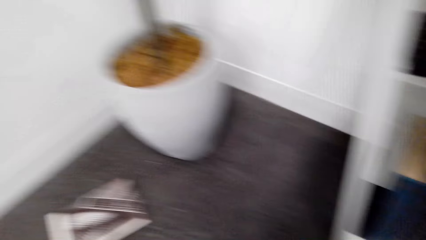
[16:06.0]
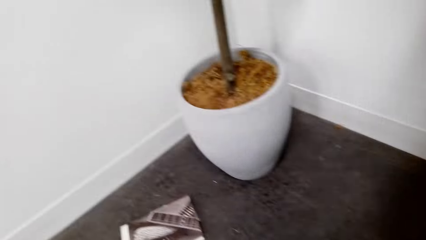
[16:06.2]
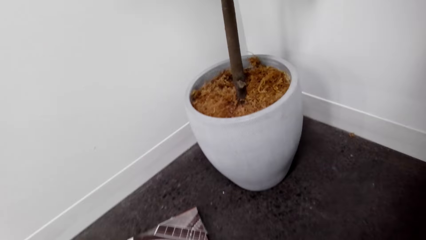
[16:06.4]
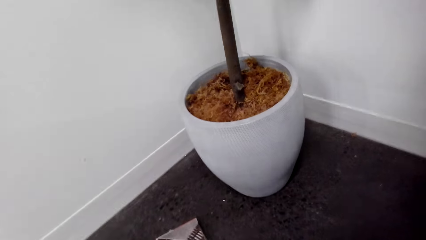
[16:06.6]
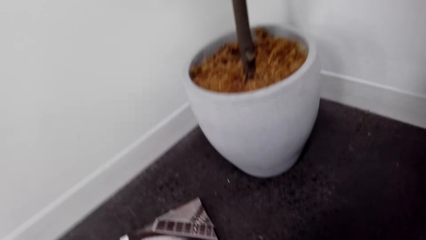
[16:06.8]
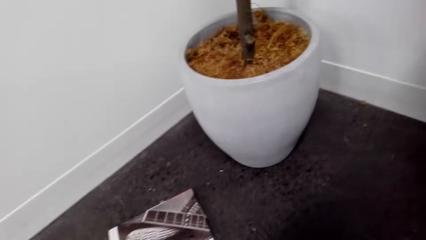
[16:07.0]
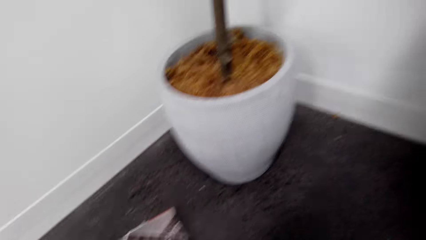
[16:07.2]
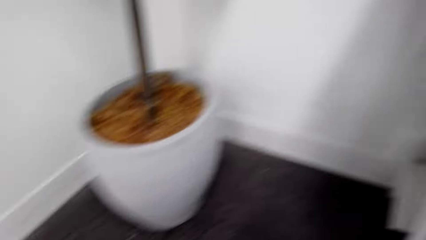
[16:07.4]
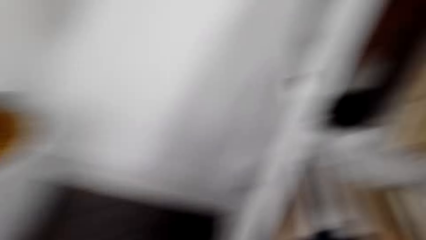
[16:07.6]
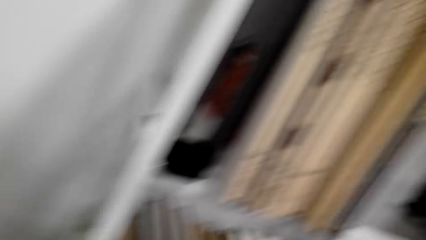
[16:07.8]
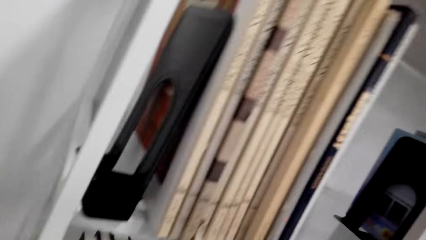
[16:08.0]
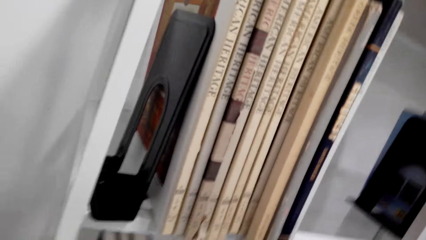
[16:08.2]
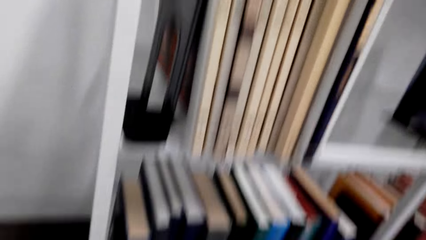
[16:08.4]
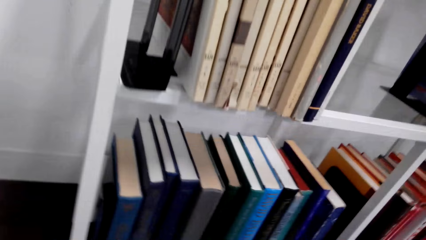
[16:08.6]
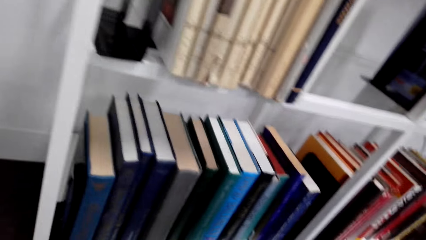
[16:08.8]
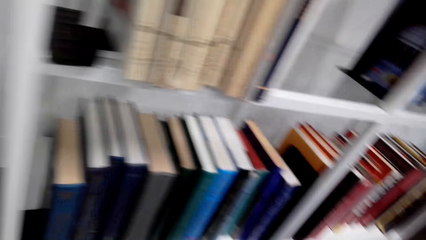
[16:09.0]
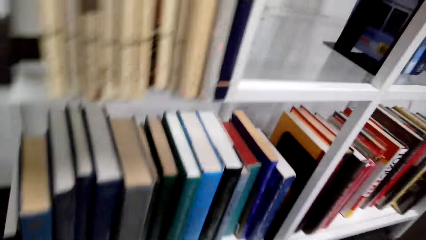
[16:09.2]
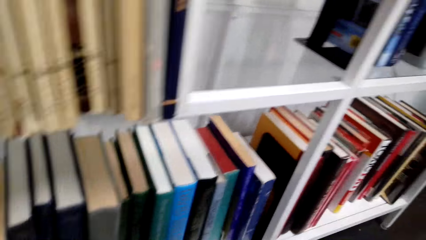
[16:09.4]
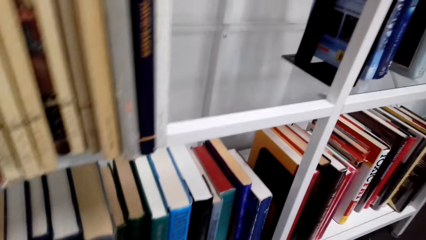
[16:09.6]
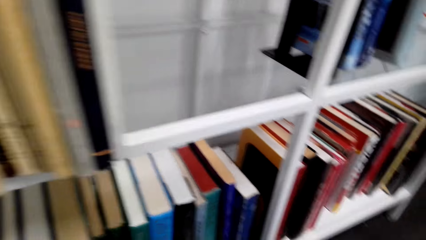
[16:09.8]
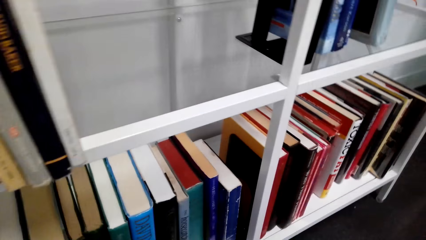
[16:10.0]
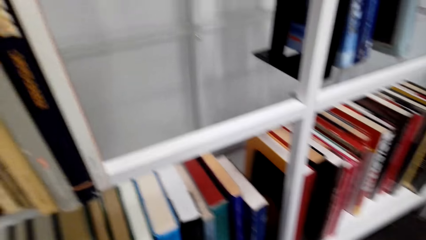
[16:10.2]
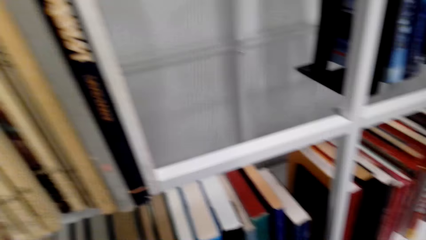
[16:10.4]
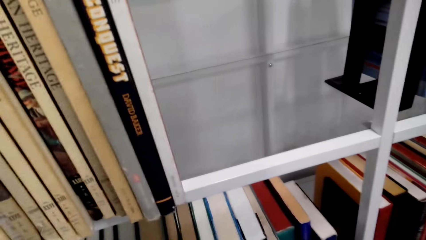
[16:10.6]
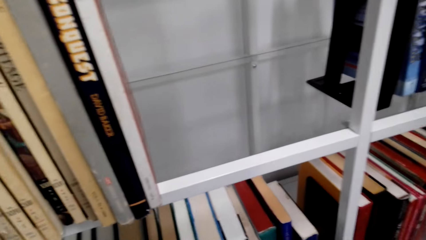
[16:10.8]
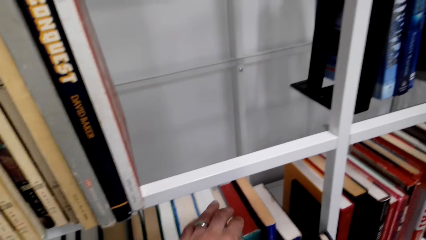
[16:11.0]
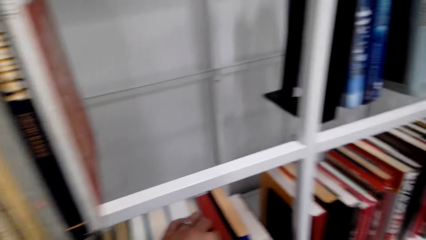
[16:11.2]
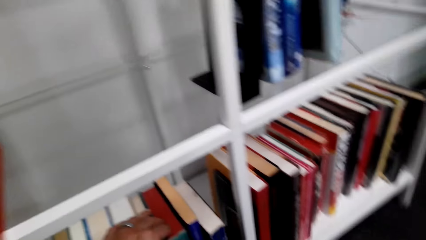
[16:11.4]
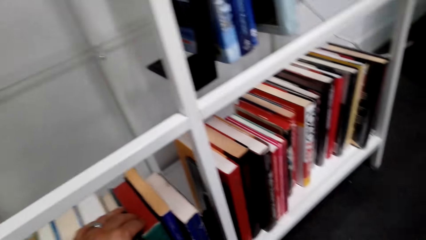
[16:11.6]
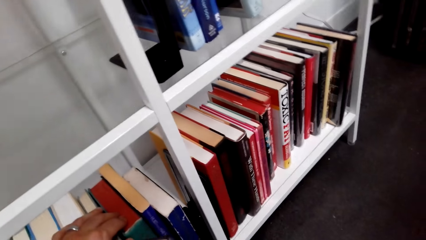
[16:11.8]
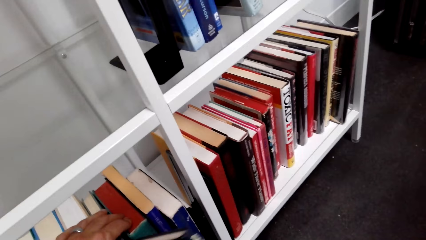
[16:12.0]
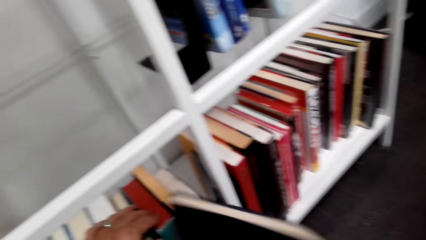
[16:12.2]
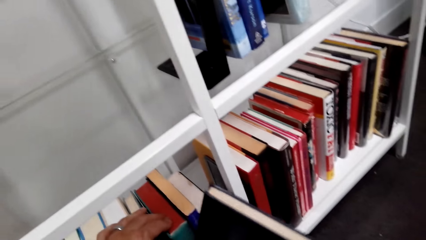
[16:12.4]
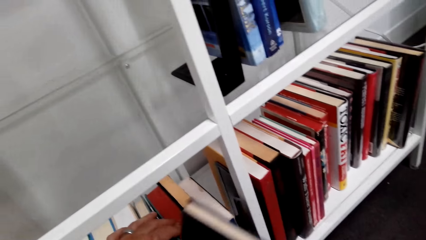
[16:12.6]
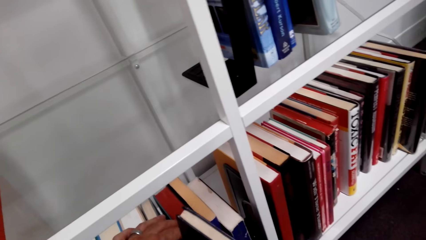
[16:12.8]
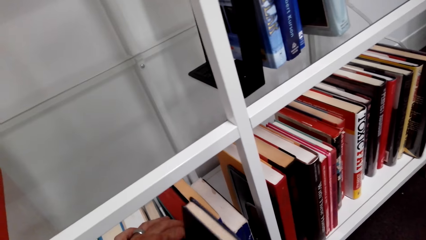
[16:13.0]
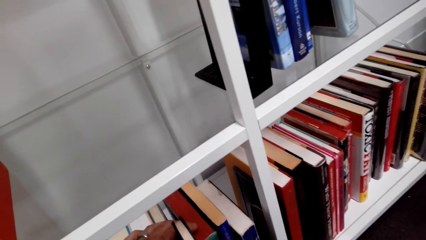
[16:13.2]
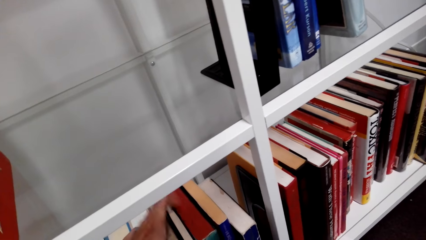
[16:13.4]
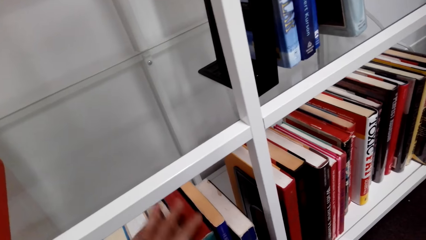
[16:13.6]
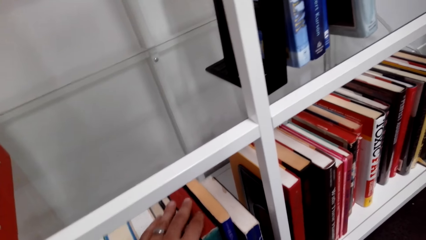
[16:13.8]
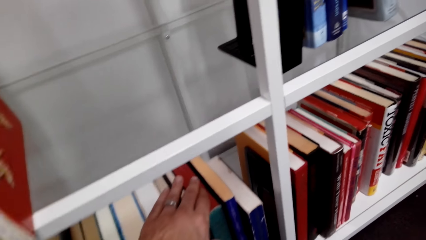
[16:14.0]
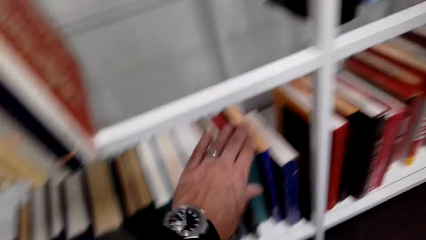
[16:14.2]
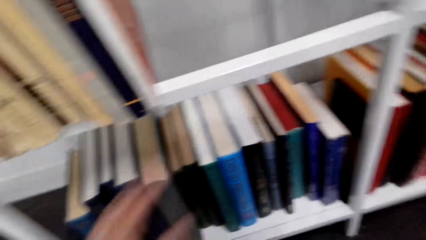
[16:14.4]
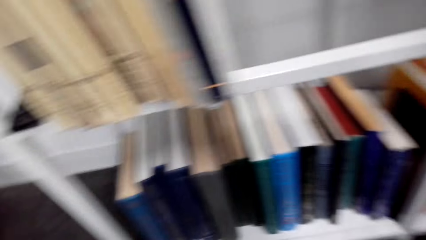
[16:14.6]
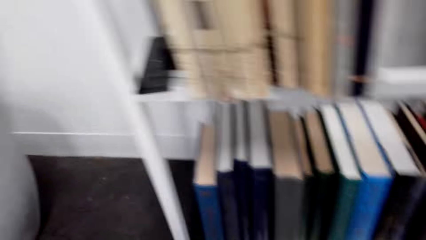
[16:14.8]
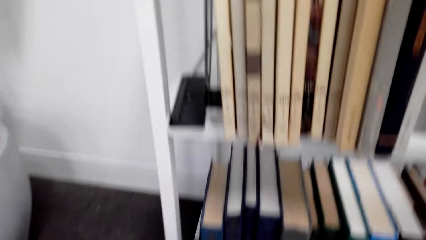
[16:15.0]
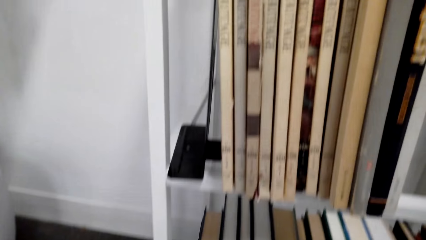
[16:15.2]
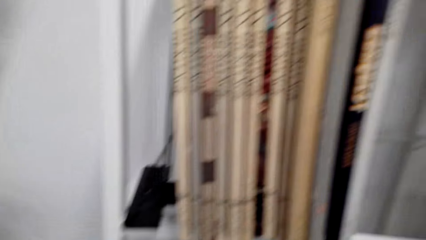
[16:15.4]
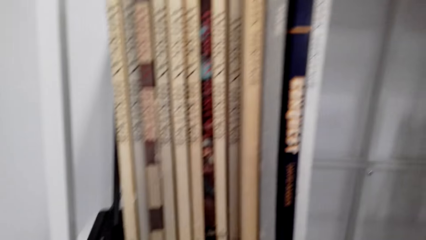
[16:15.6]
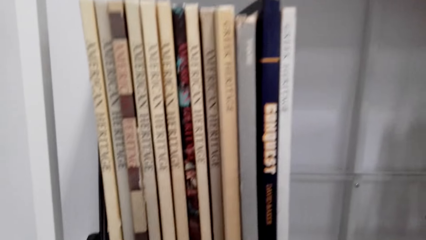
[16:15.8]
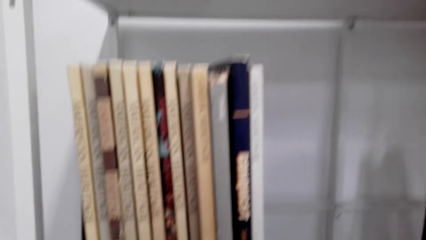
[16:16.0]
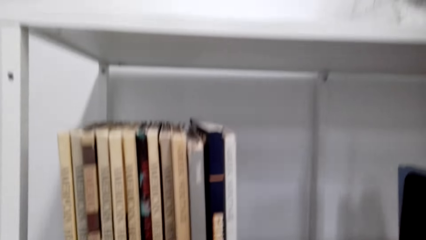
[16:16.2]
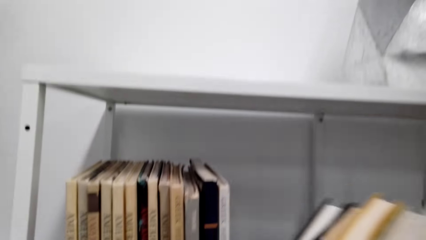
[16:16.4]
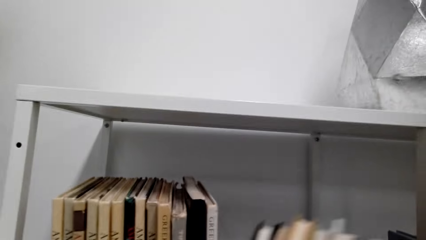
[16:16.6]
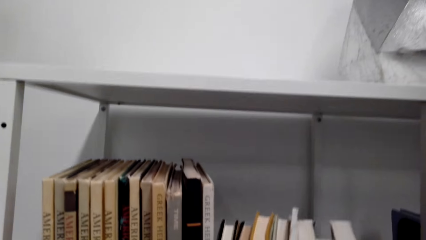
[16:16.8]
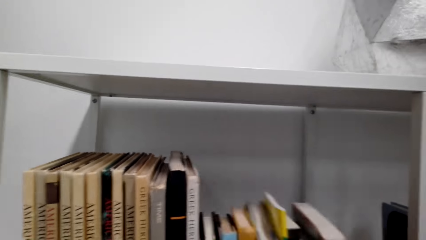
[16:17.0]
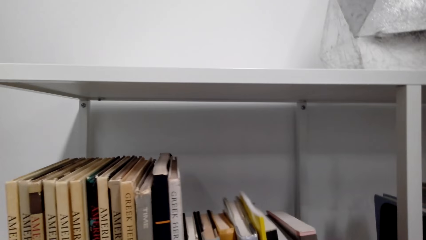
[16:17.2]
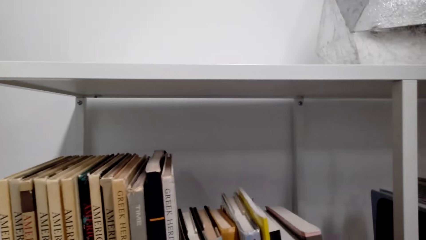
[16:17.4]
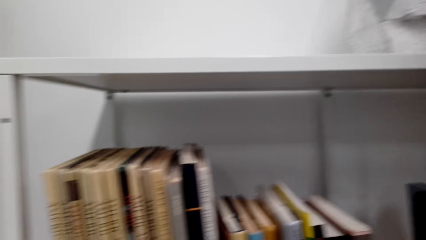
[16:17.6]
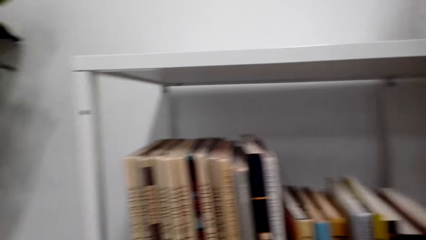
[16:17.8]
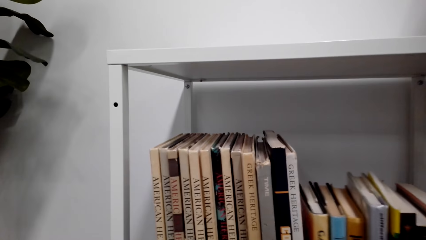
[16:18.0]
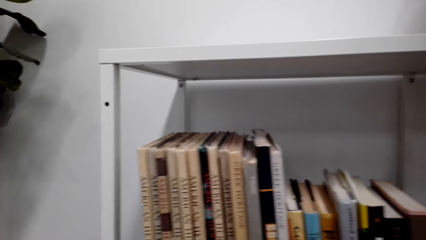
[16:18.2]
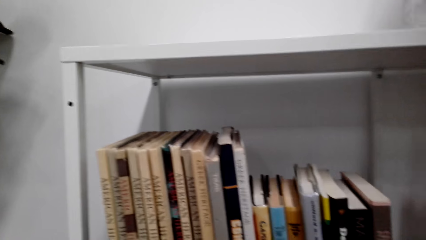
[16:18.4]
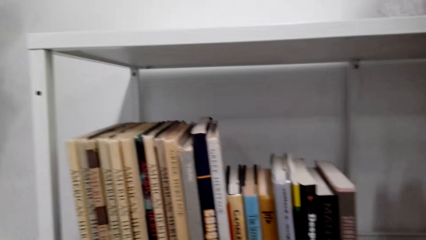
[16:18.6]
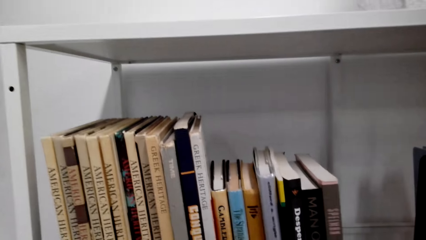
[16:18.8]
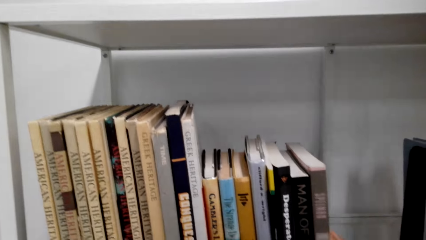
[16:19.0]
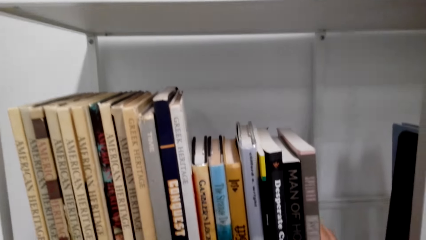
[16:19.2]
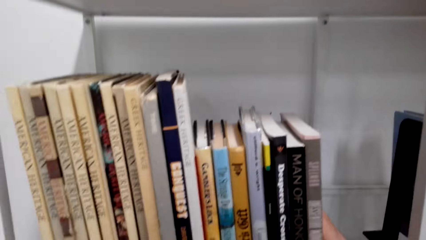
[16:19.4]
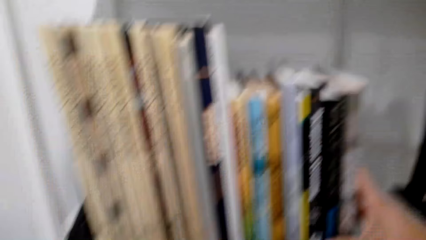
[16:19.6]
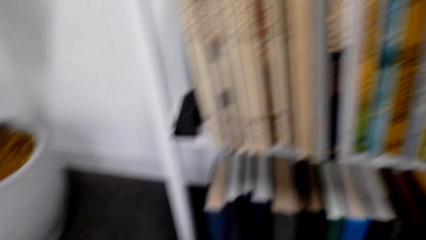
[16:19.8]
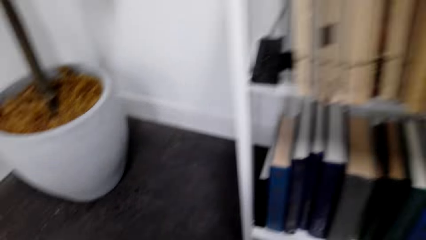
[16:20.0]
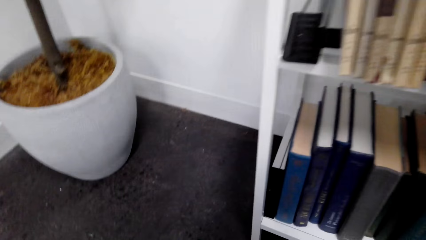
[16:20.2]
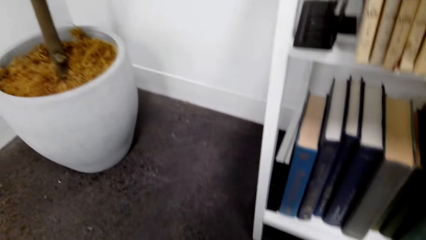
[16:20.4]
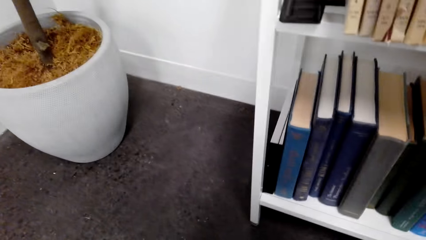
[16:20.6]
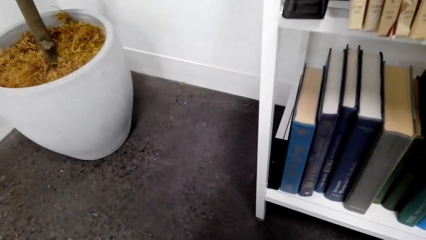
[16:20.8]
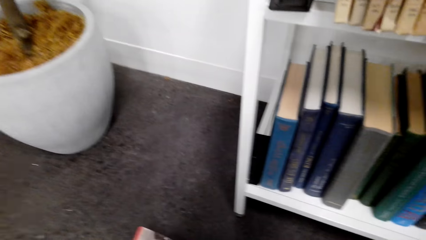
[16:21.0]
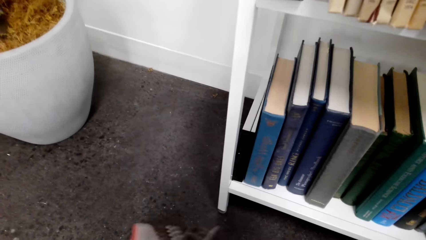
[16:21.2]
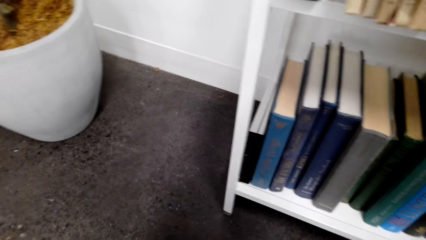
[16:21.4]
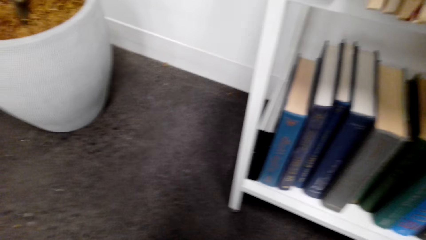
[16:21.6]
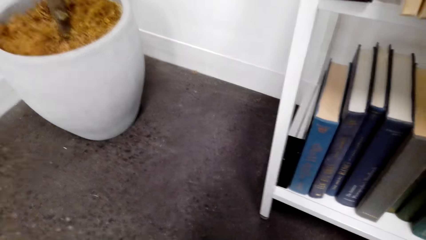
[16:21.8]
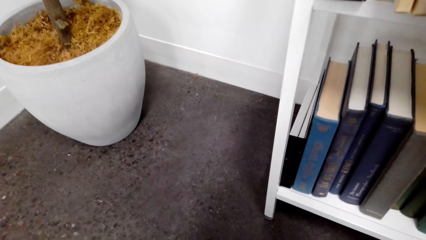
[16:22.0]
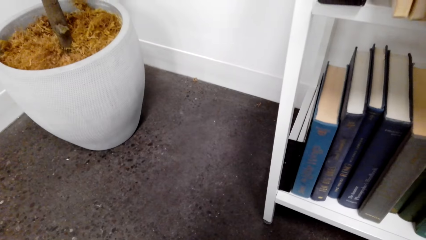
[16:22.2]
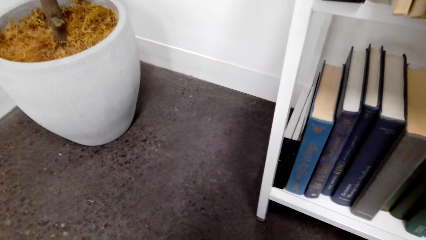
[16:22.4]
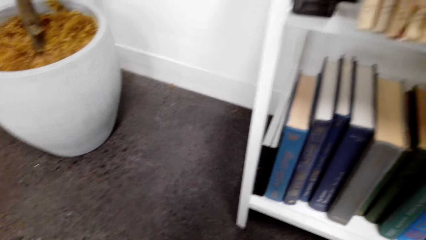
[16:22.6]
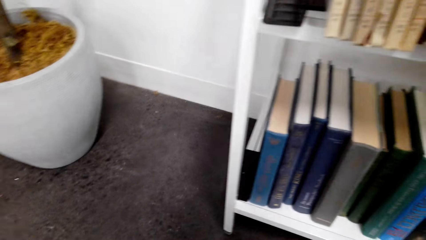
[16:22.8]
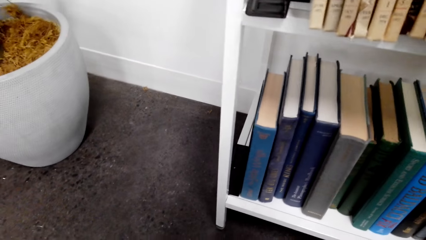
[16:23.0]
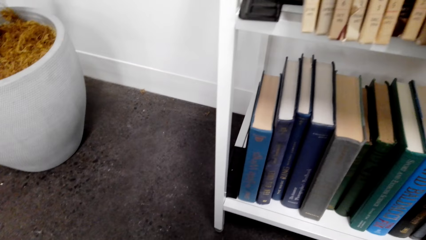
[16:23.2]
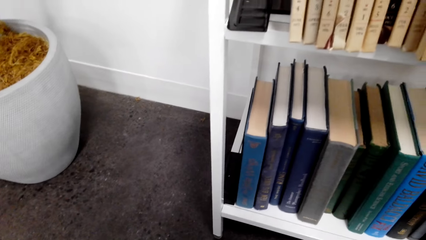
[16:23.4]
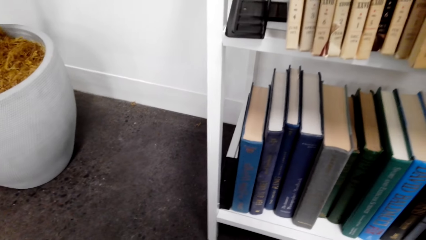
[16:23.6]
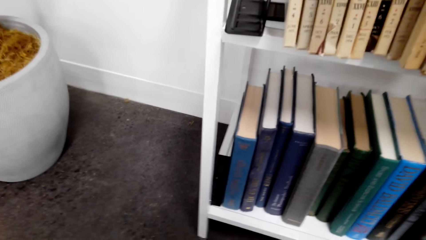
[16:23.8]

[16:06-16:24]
The camera wearer places a book between the other books on a shelf. They look around the house floor.
